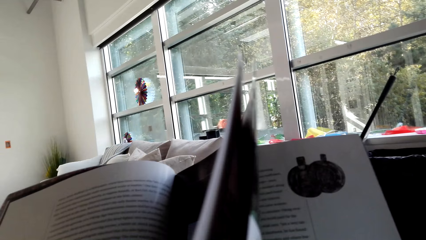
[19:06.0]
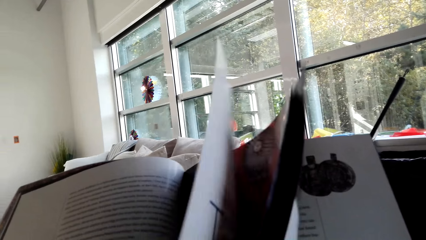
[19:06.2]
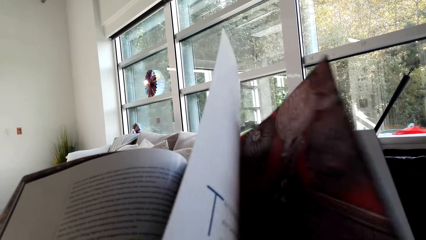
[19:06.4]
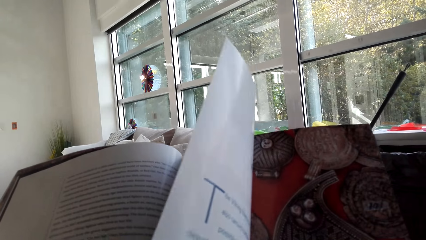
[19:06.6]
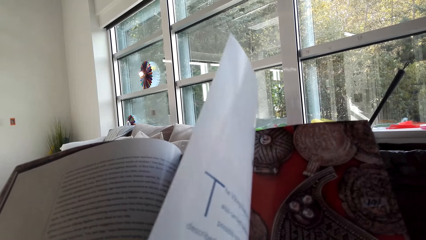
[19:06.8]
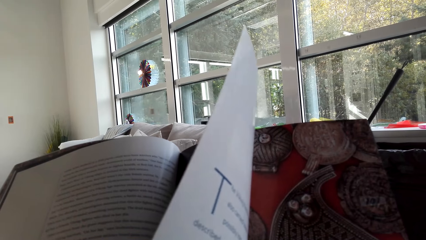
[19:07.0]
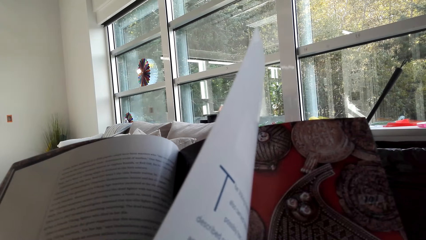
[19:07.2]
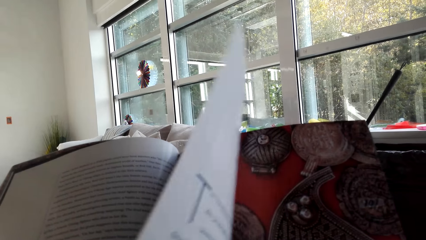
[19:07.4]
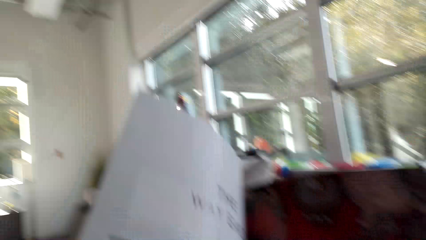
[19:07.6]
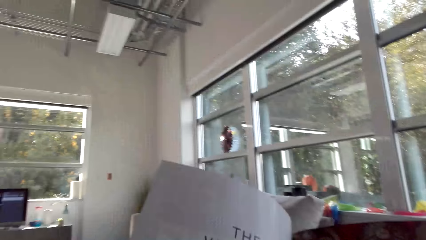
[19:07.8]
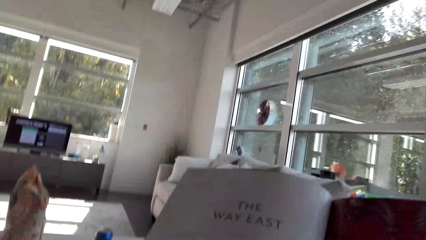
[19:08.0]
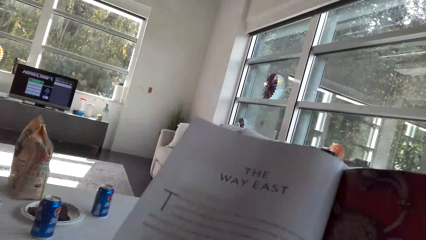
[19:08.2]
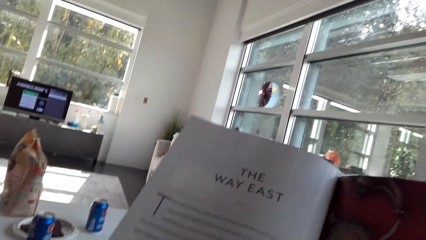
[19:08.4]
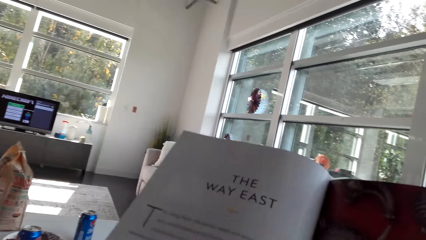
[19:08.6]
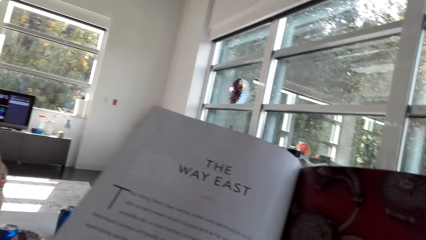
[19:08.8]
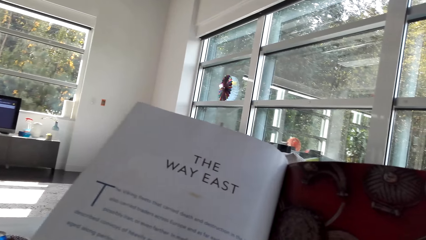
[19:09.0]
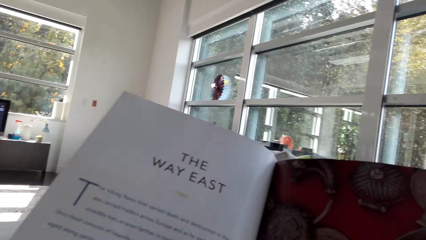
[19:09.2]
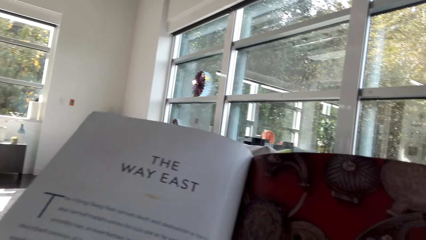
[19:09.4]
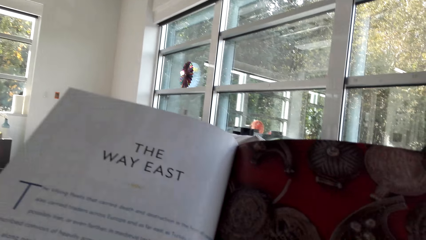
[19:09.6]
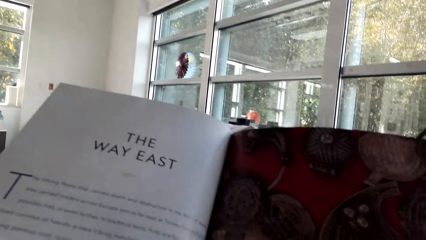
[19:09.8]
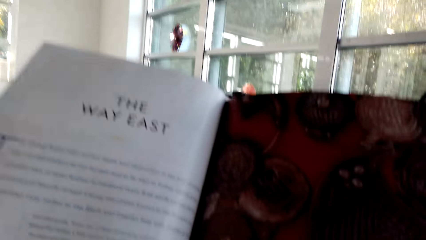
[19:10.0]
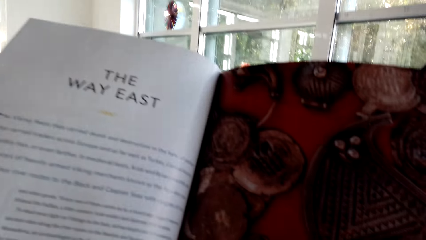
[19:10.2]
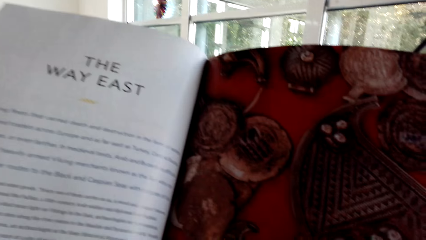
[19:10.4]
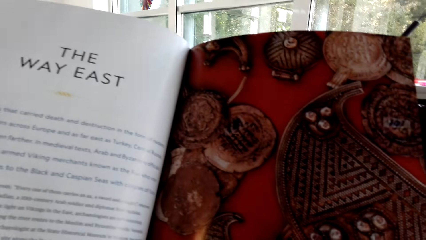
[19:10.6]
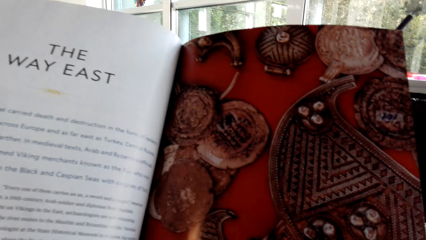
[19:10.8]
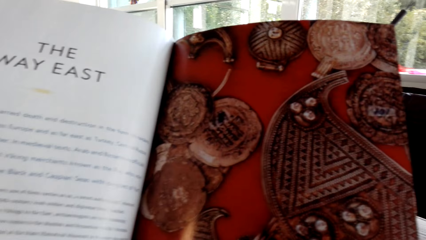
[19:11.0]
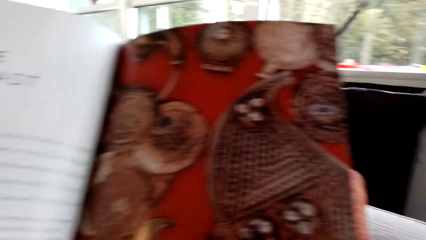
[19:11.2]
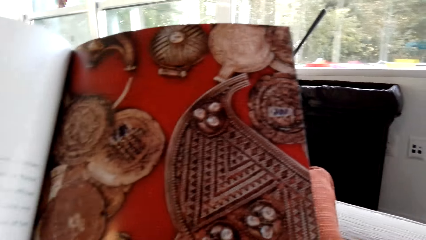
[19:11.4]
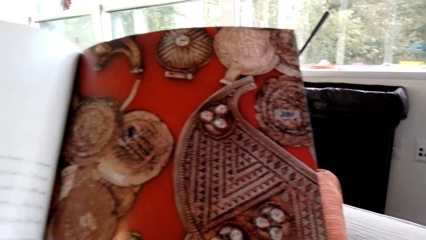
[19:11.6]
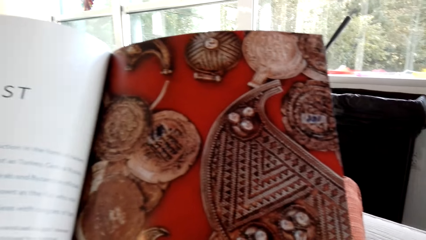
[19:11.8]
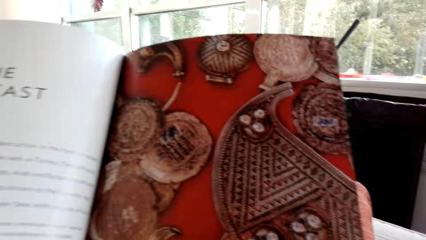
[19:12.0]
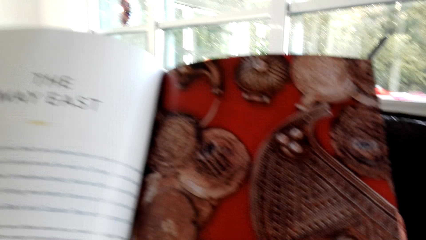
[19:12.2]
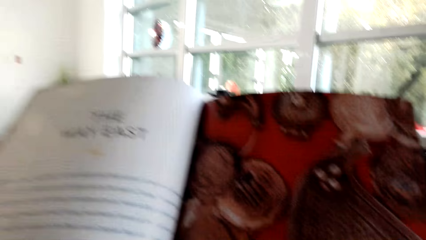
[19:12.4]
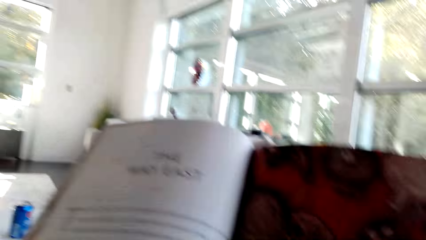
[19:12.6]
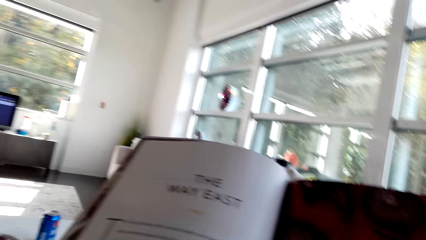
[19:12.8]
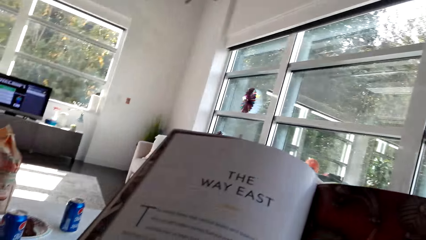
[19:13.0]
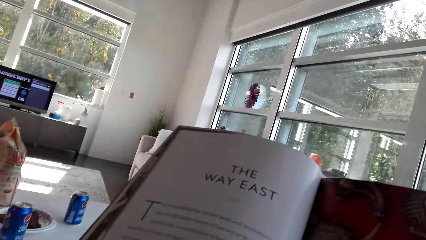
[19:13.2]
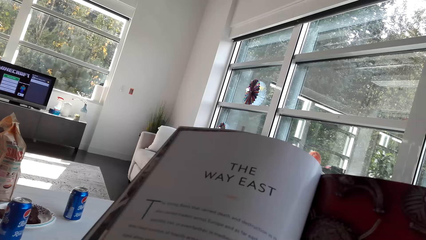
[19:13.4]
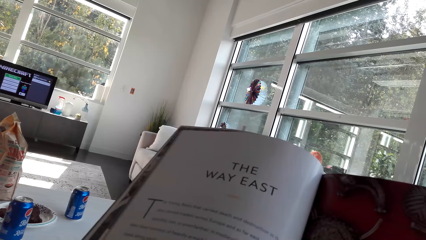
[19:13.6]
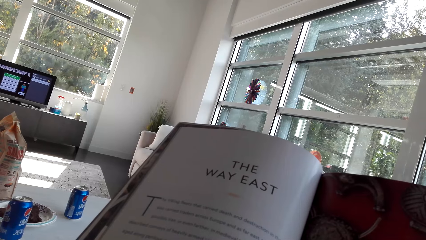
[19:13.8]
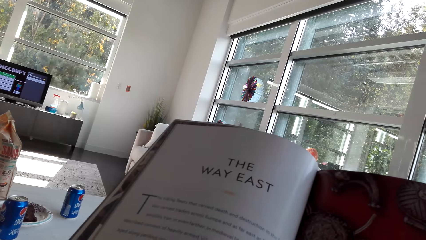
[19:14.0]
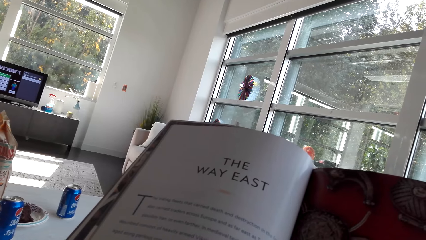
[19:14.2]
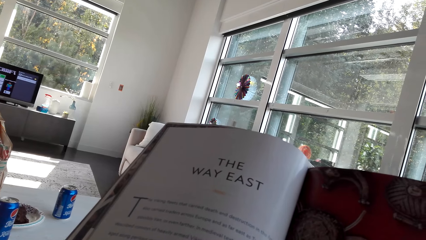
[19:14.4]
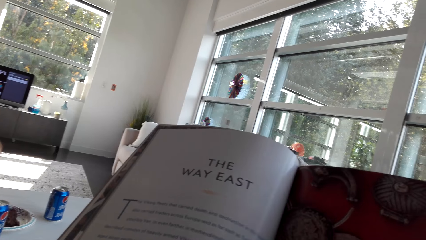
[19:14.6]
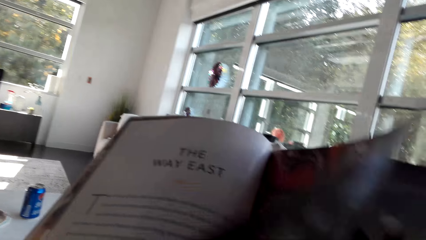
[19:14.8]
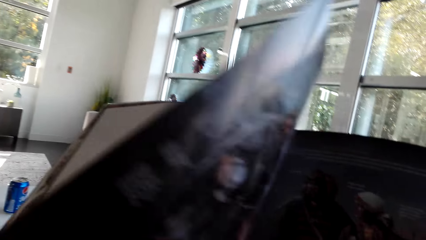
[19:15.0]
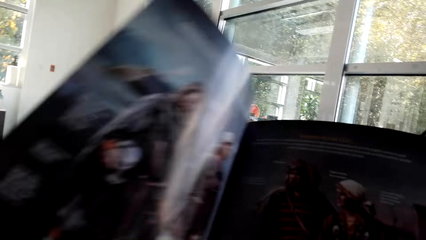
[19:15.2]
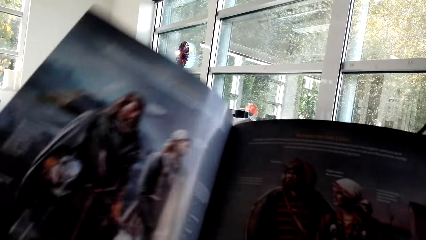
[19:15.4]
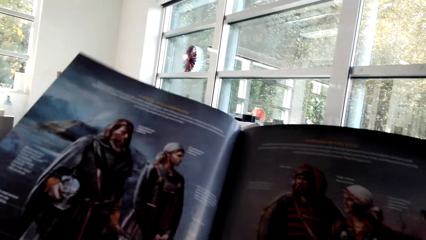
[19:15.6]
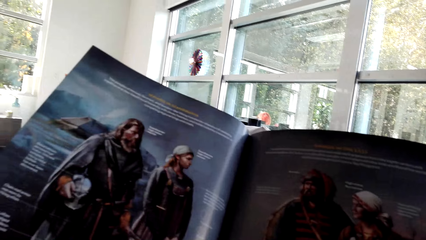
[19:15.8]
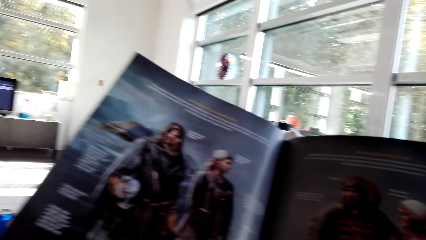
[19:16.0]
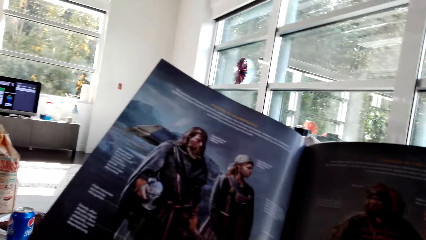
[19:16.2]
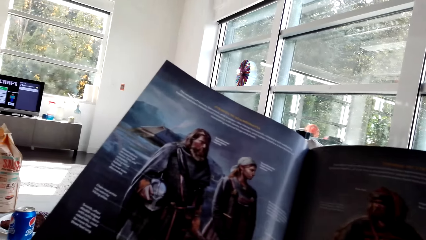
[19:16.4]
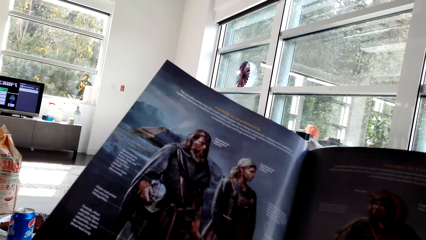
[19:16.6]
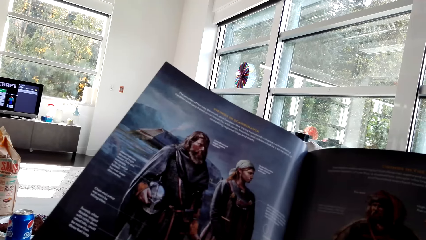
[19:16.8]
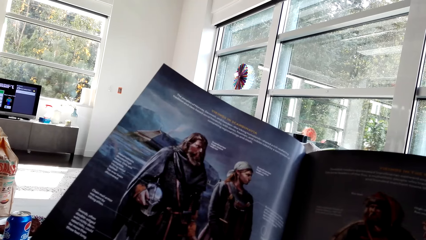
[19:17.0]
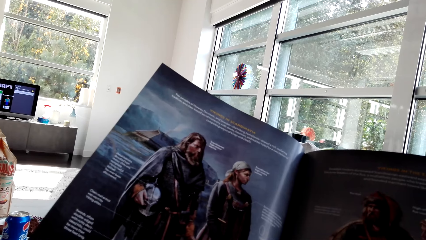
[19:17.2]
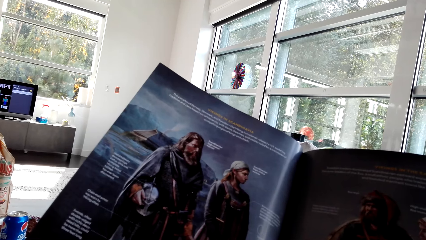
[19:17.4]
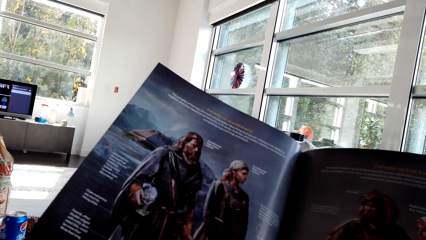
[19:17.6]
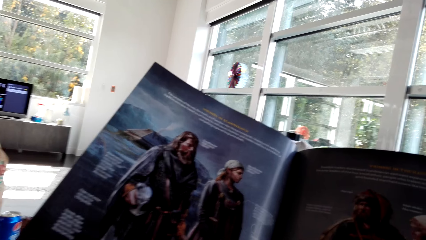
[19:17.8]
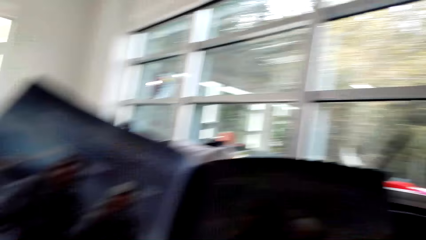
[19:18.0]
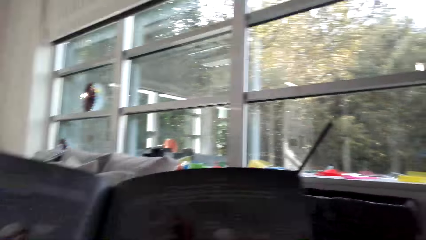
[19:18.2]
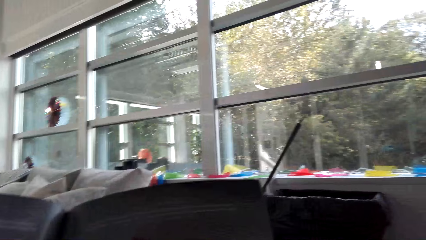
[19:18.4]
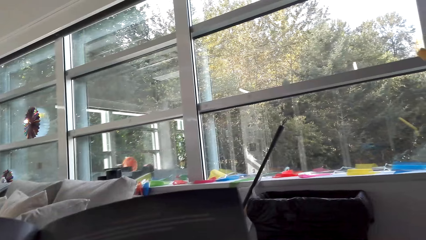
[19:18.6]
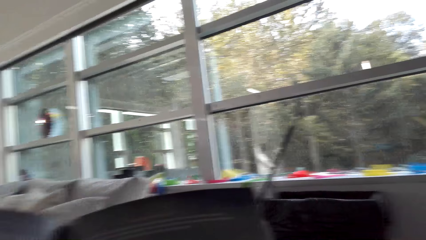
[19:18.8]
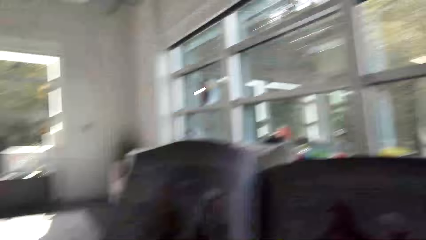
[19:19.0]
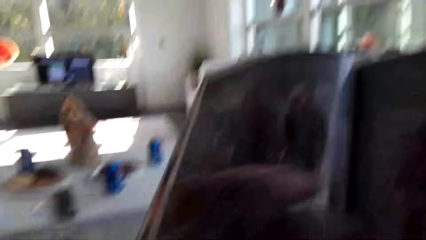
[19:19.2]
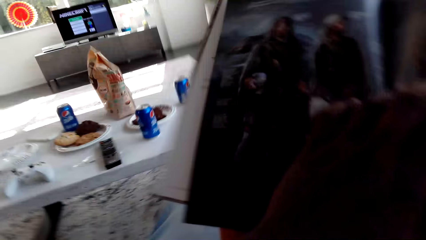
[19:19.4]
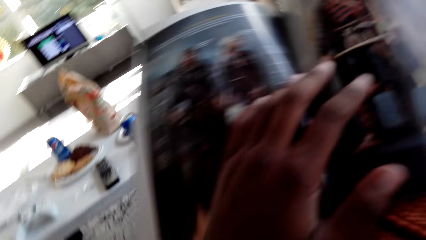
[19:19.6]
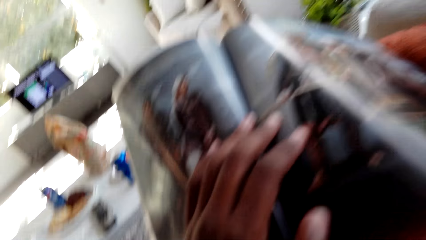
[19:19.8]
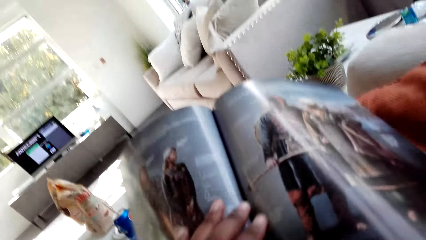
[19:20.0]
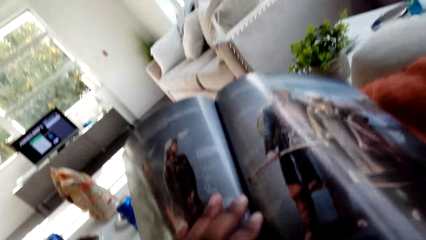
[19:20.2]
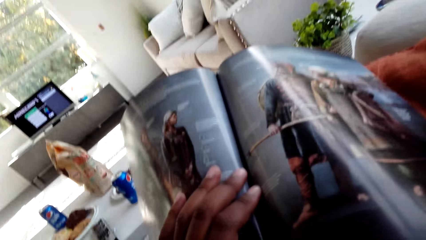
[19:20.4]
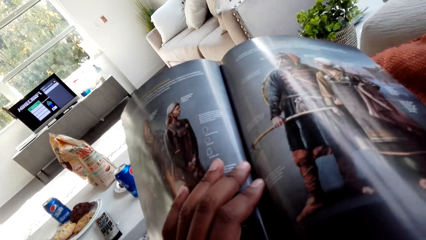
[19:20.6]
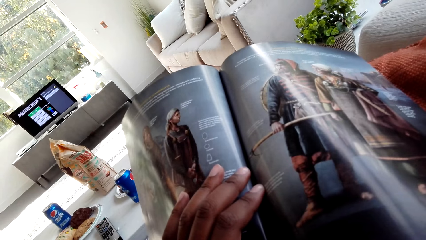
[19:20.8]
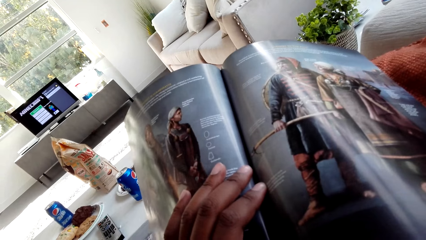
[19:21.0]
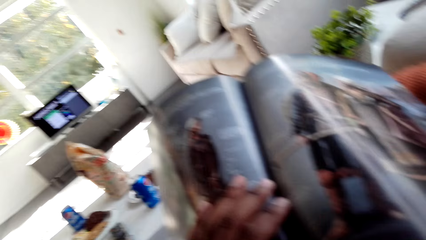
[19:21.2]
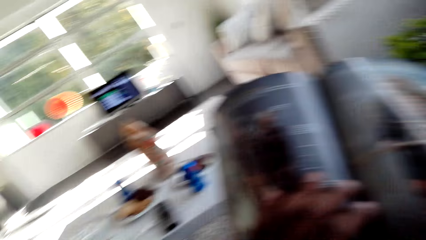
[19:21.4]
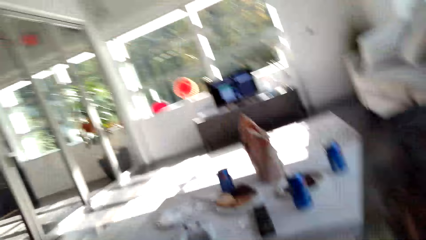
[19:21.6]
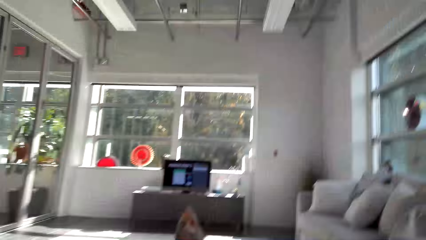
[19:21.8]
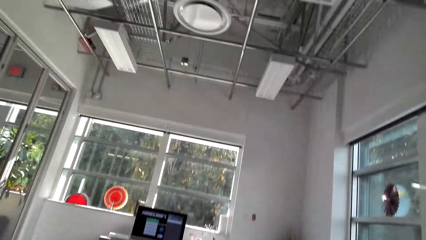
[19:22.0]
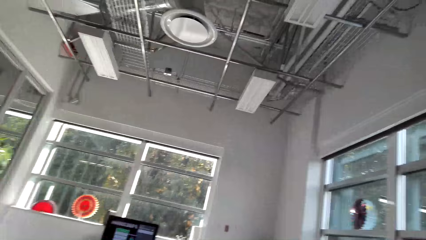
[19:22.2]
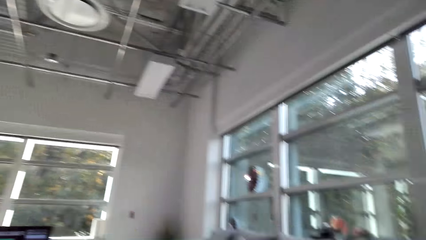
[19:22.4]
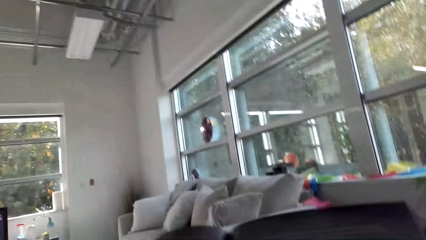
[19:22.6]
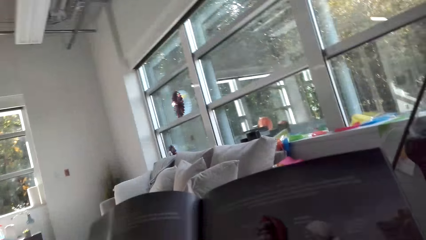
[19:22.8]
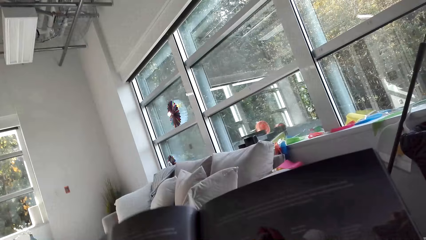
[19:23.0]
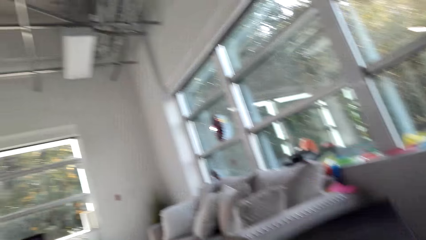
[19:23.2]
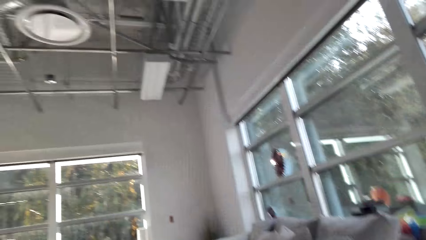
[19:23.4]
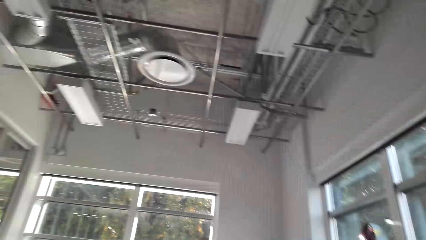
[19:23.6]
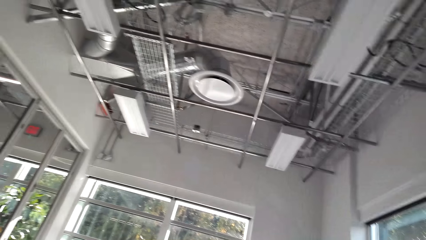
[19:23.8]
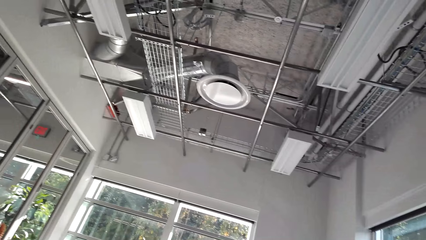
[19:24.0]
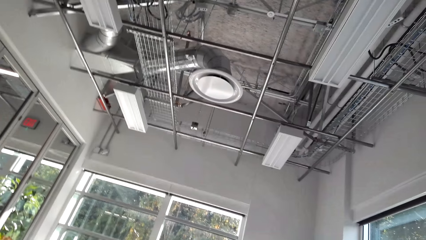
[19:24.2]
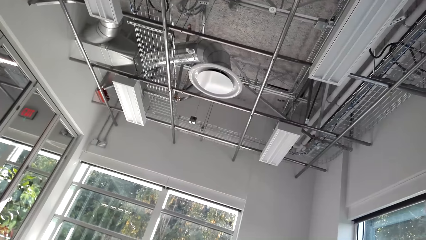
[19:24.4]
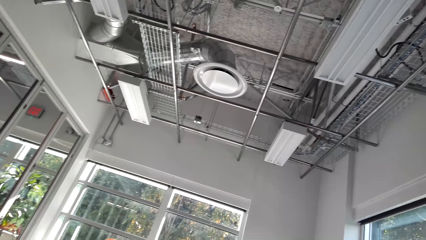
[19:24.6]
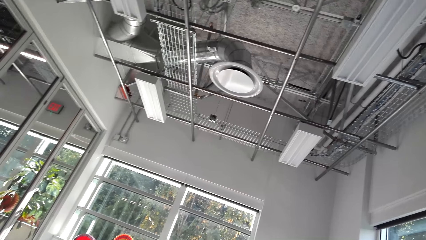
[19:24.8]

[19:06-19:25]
The camera wearer turns the pages of the magazine. They read the magazine. They turn the pages of the magazine. They read the magazine. They hold the magazine. They read the magazine. They look around the house. They read the magazine. They look around the house.
